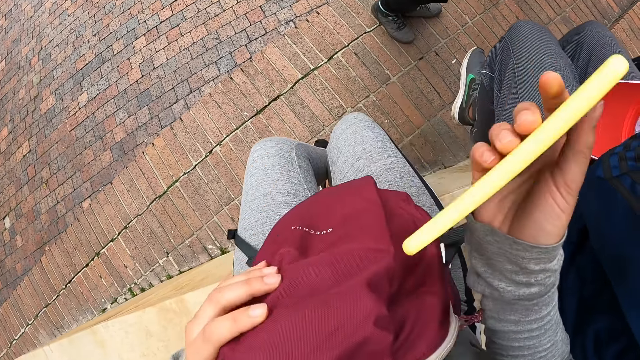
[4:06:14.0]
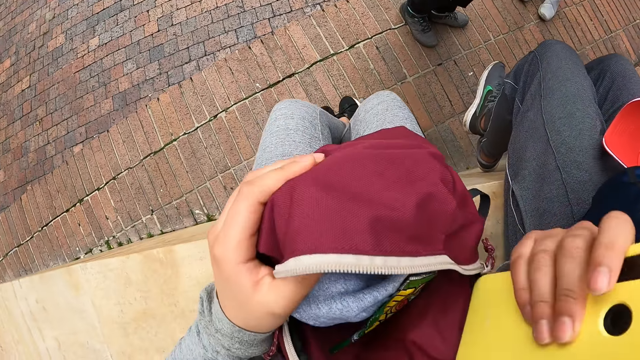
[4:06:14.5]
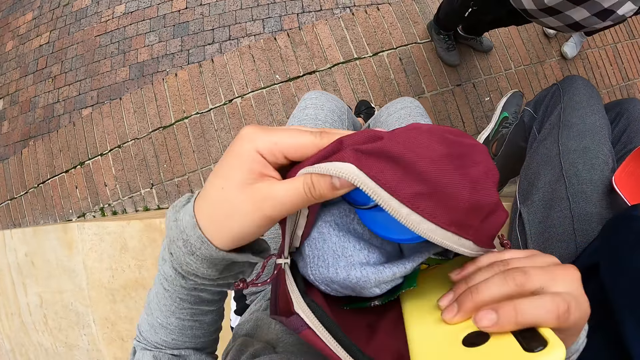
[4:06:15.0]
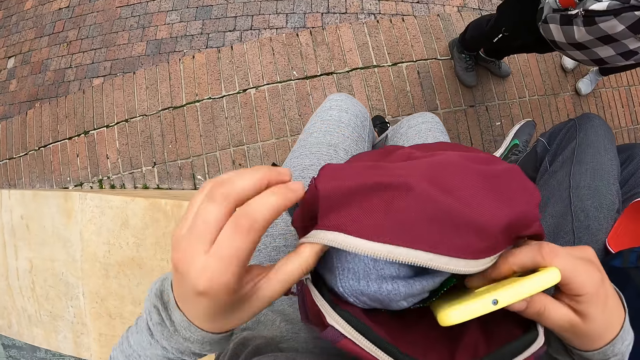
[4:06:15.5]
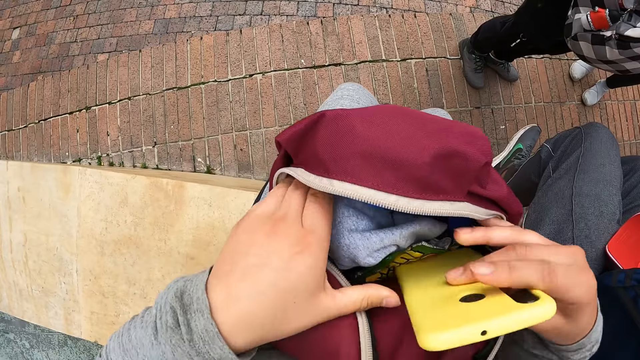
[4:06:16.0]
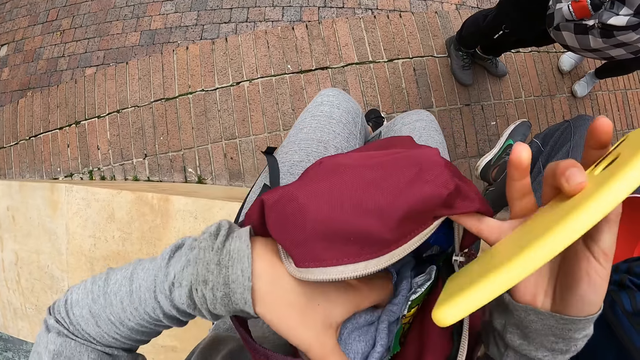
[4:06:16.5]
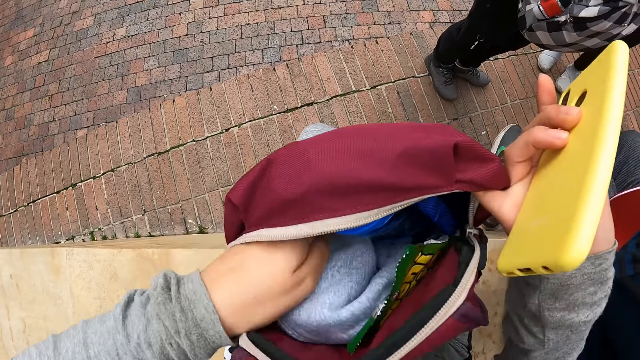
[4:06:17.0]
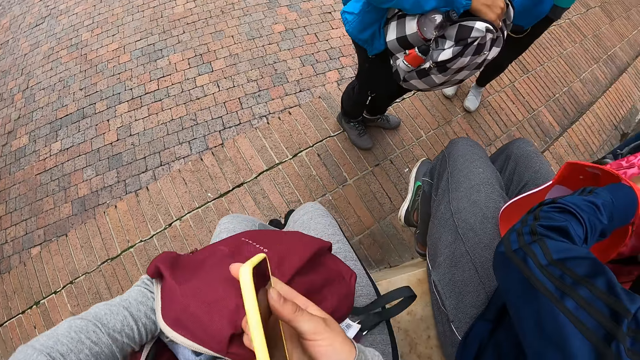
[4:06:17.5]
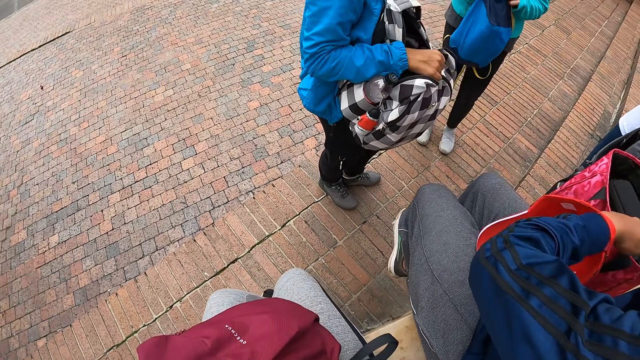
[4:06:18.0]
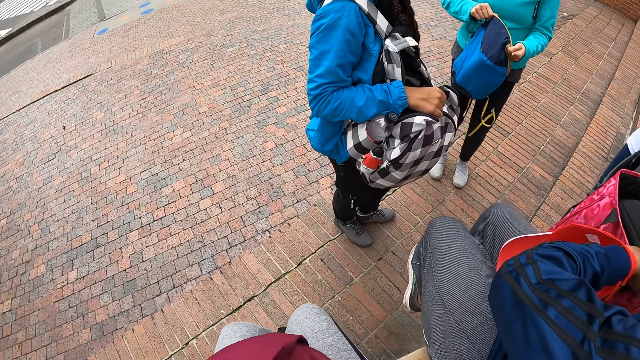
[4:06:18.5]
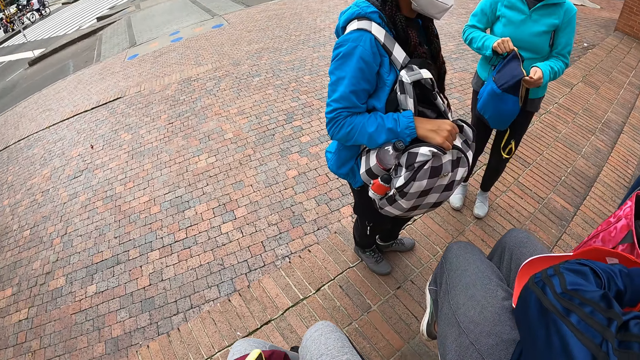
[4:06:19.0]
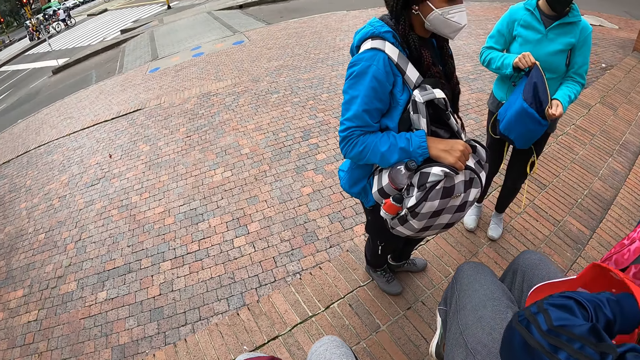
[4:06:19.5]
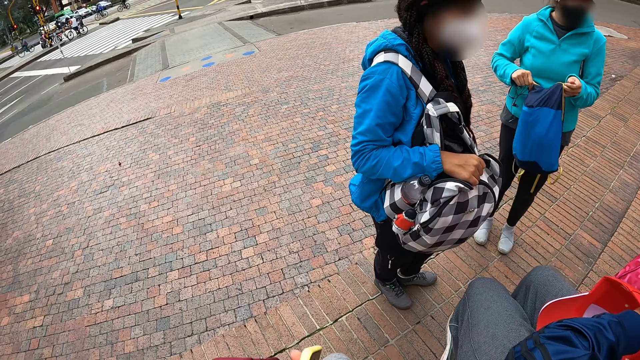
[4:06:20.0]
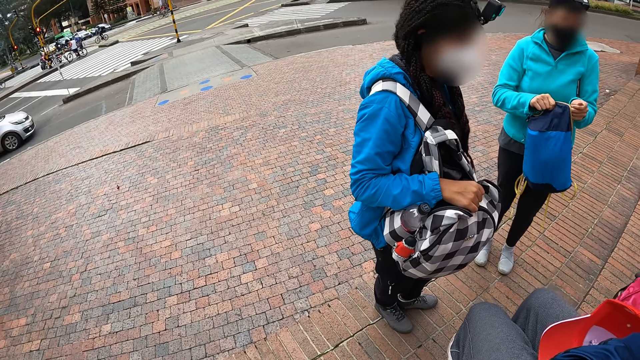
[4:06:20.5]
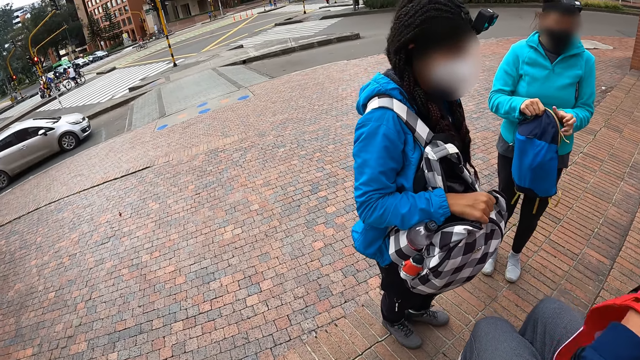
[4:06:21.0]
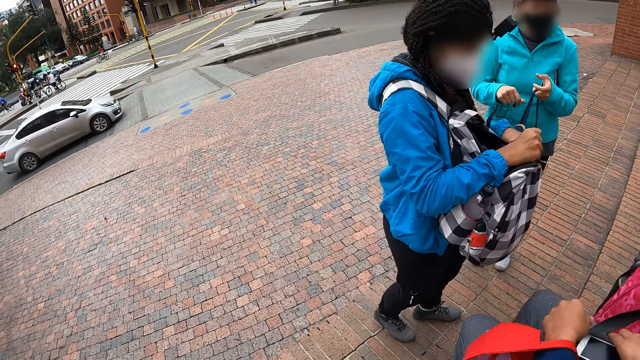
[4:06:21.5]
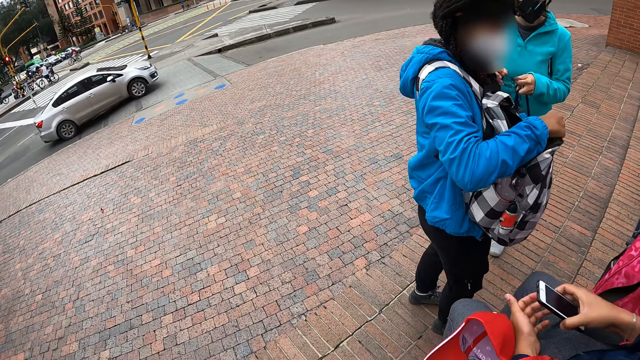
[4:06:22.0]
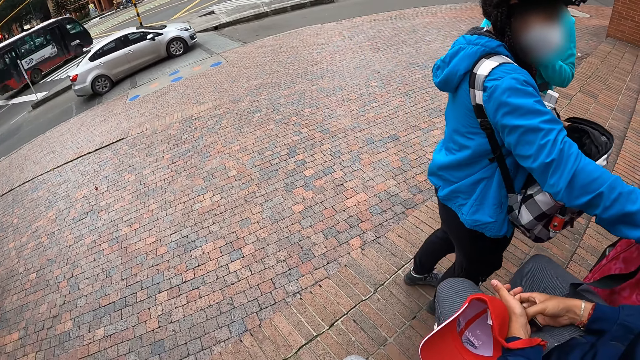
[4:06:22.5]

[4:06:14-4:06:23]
The camera wearer drops the mobile phone in her right hand inside the bag on her laps. She touches the bag. The woman closes a bag in her right hand with her left hand.

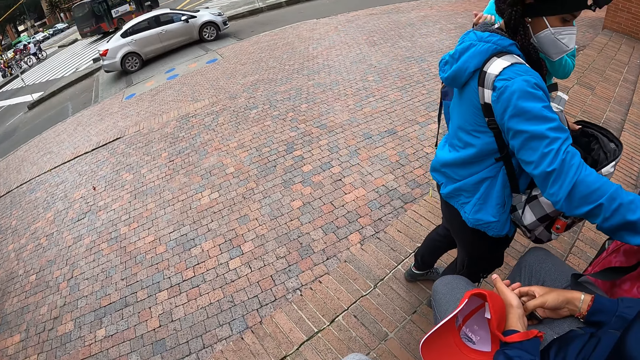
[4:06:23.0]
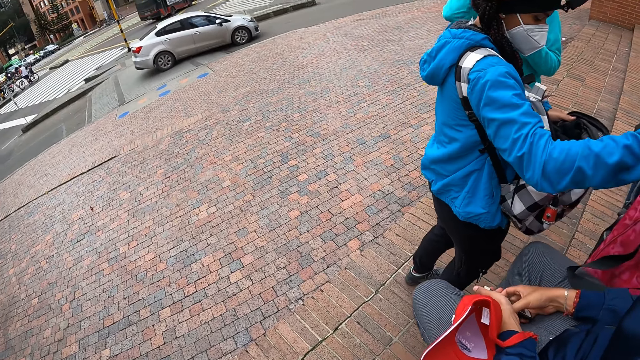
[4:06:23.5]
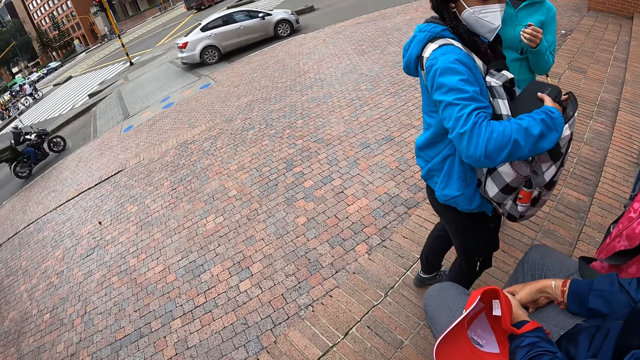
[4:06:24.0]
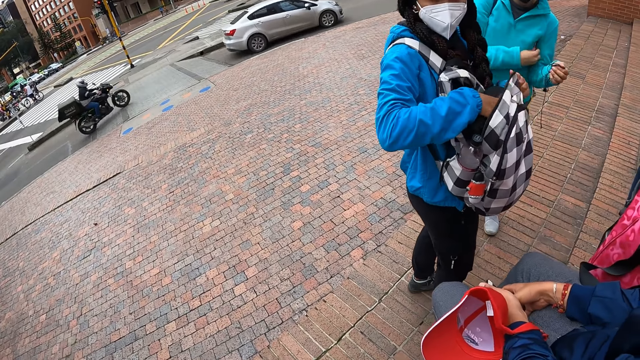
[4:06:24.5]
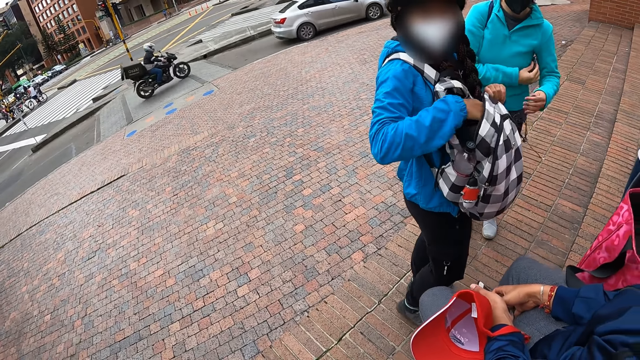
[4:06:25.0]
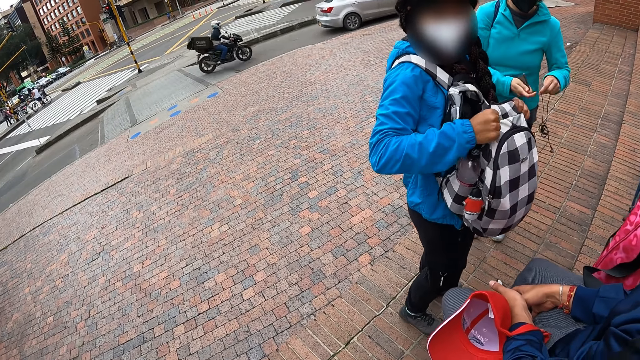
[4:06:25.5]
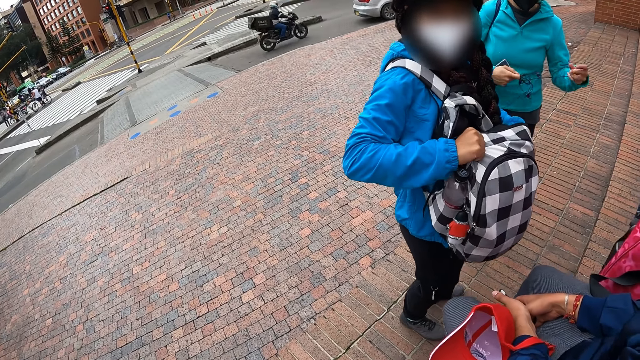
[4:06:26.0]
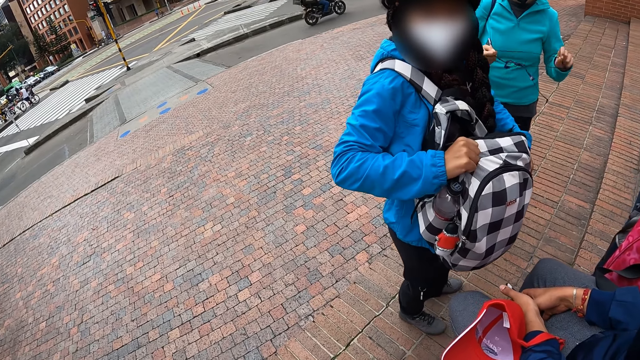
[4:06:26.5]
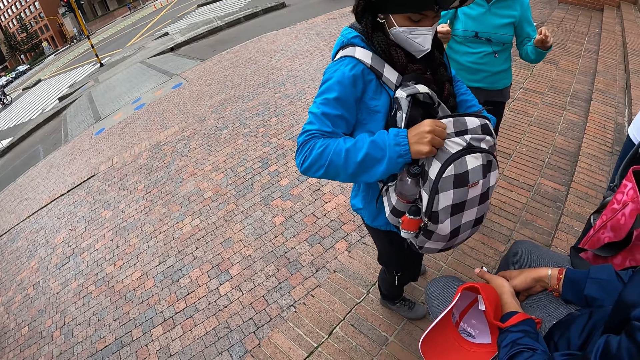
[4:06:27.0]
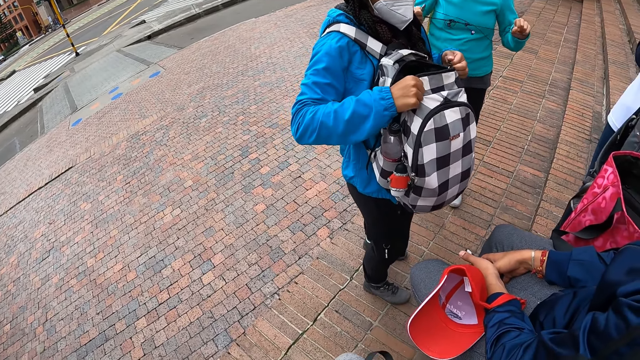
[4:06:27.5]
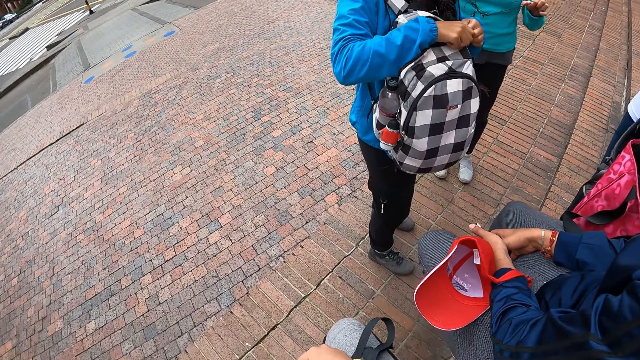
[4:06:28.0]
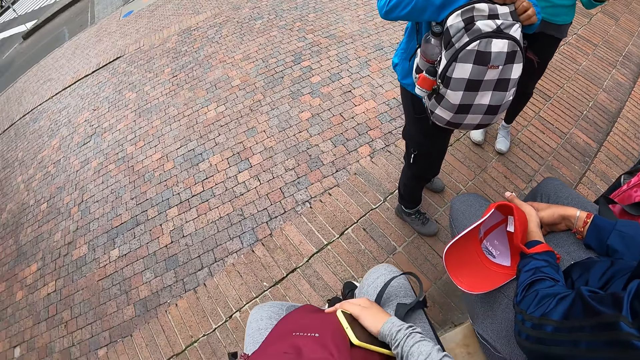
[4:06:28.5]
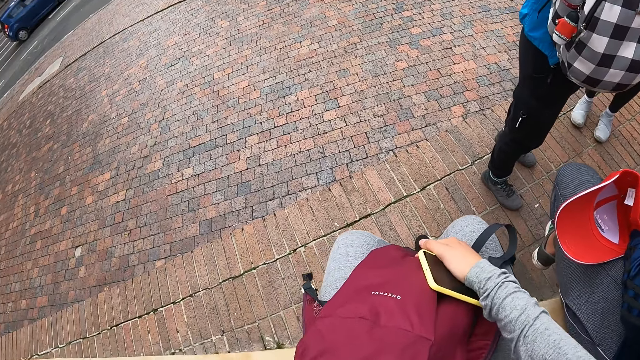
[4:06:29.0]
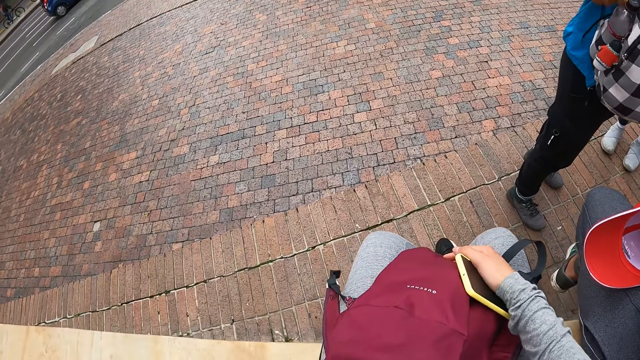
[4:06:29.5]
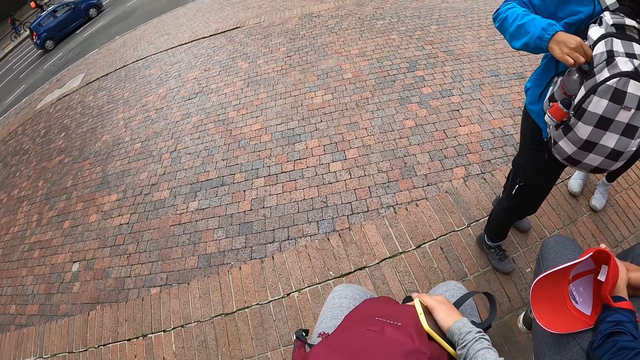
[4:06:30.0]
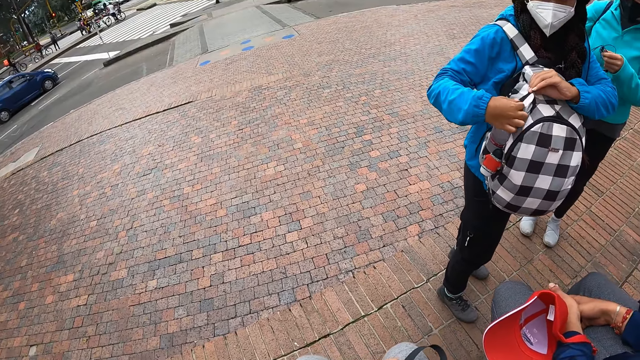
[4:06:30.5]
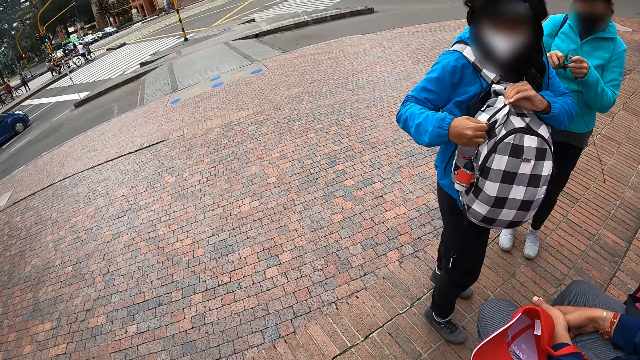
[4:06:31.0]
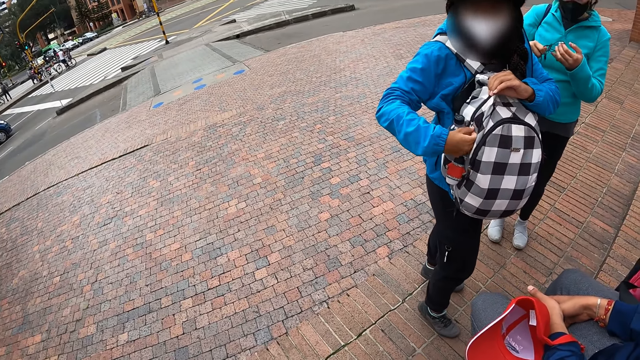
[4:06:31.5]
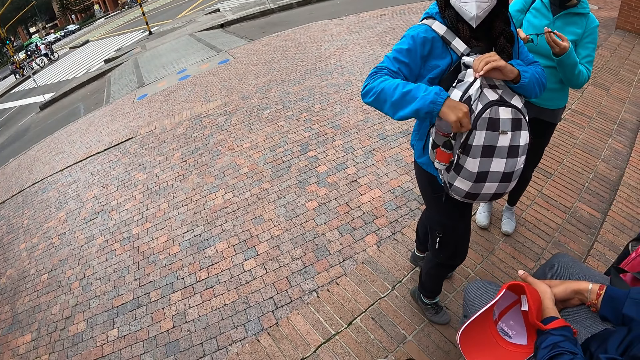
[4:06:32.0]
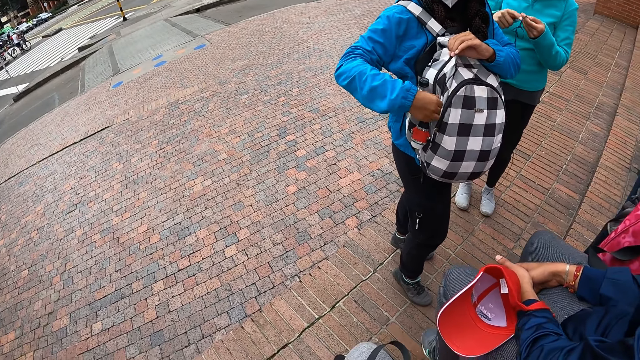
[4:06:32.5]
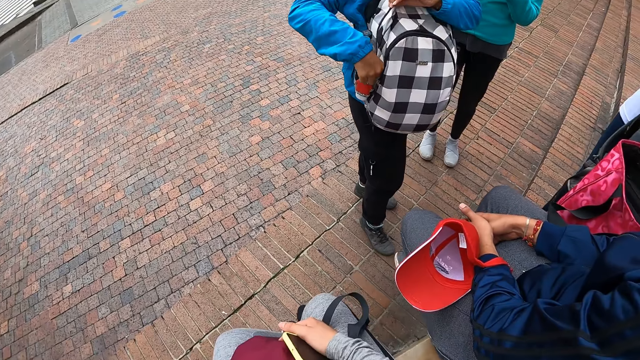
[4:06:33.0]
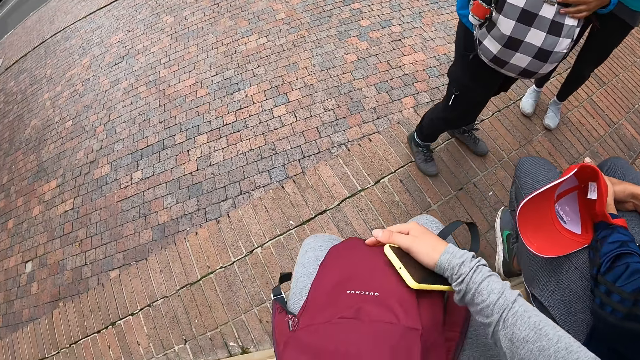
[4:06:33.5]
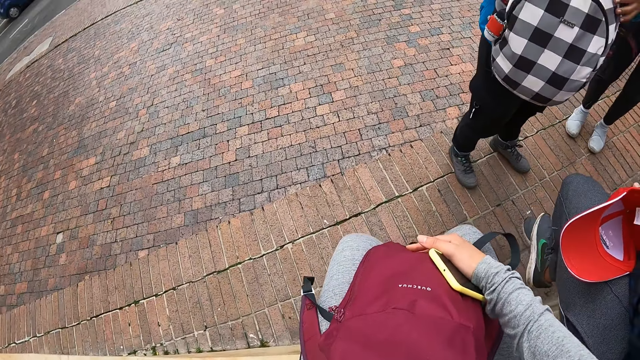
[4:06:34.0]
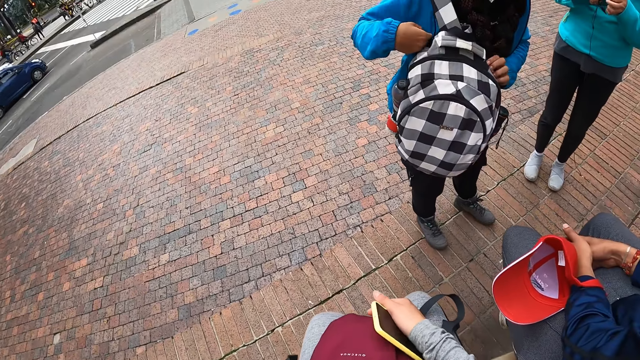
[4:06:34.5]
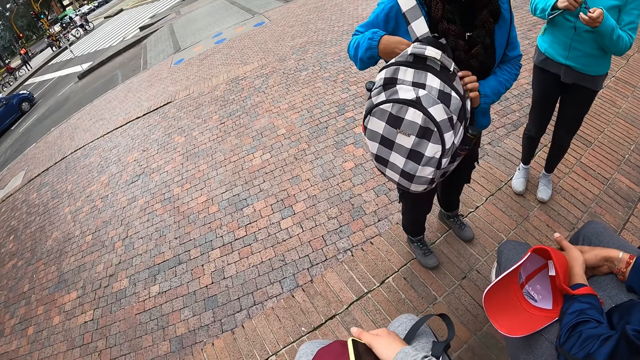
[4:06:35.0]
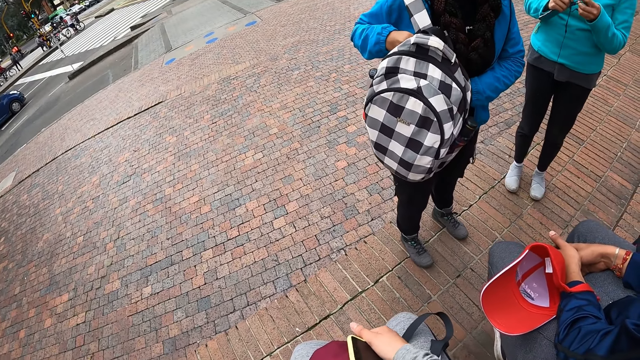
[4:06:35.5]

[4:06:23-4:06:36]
The woman drops a pouch in her left hand inside the bag on her chest. Another woman takes out the mobile phone under her left arm with her right hand. The other woman untangles an earpiece in her left hand with her hands. The first woman closes the bag on her chest with her hands.
